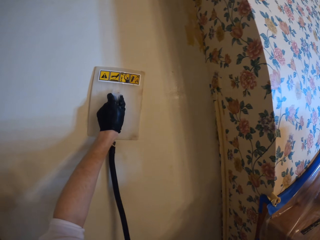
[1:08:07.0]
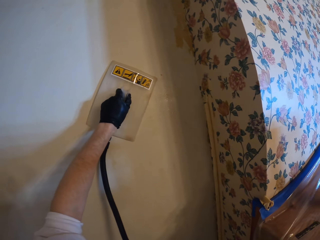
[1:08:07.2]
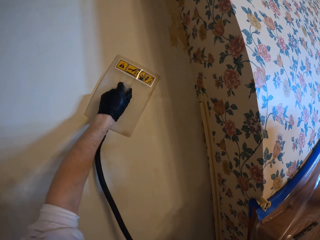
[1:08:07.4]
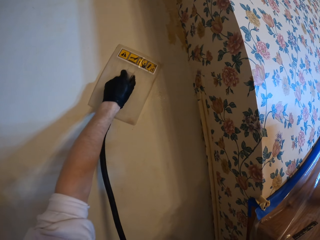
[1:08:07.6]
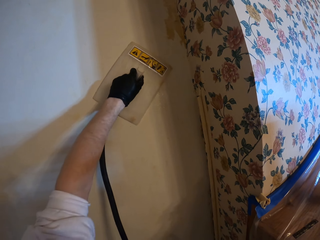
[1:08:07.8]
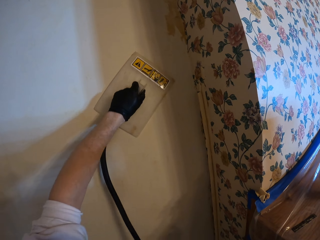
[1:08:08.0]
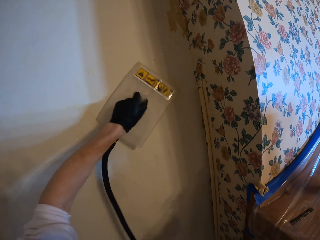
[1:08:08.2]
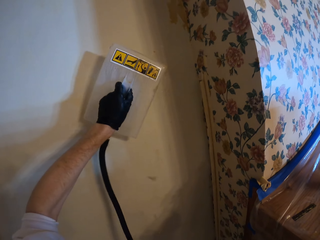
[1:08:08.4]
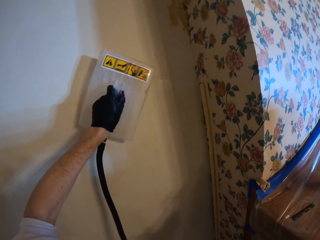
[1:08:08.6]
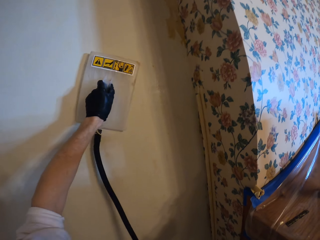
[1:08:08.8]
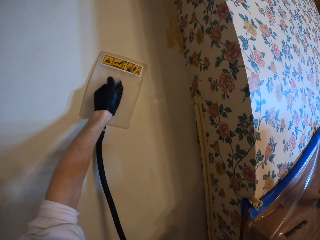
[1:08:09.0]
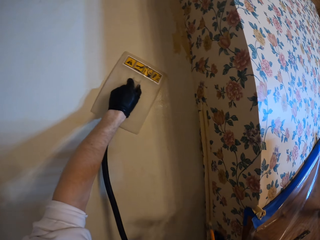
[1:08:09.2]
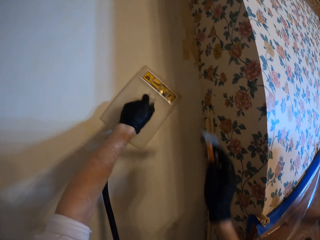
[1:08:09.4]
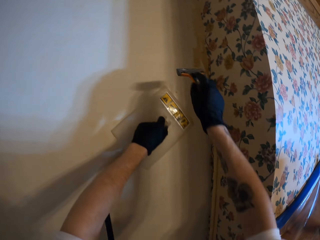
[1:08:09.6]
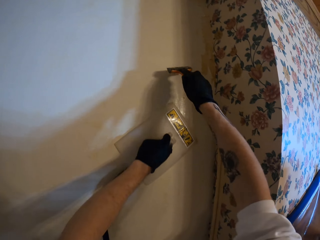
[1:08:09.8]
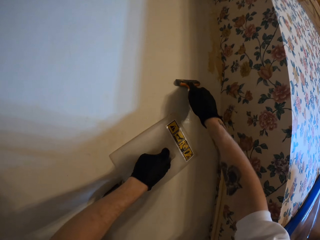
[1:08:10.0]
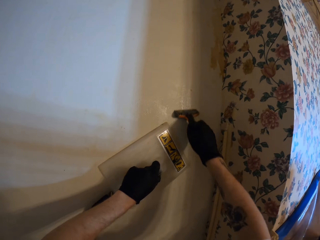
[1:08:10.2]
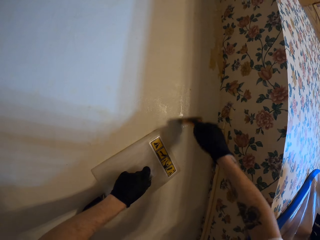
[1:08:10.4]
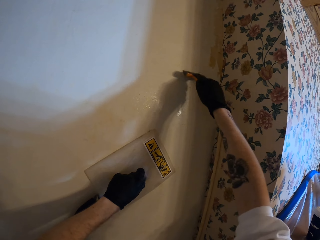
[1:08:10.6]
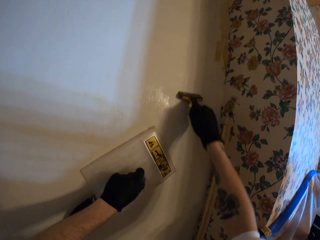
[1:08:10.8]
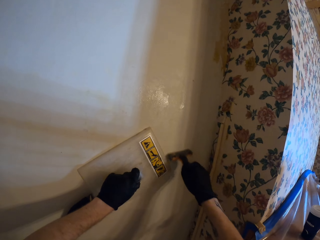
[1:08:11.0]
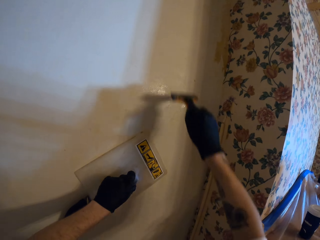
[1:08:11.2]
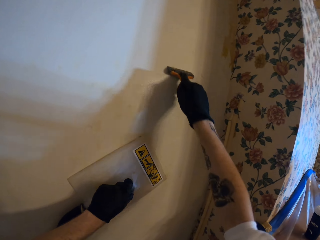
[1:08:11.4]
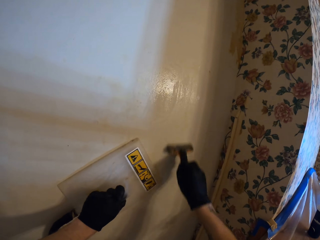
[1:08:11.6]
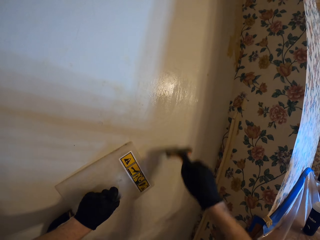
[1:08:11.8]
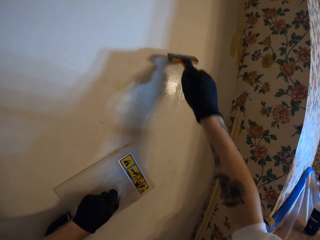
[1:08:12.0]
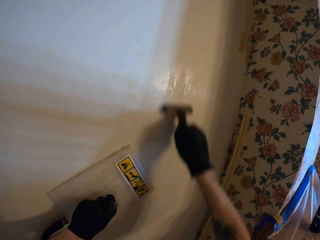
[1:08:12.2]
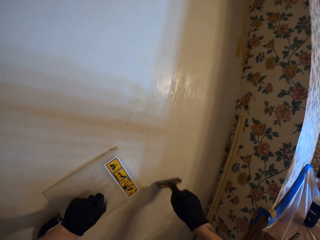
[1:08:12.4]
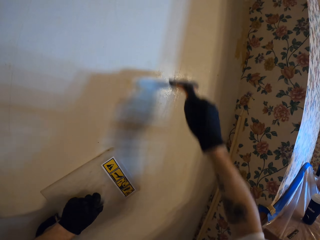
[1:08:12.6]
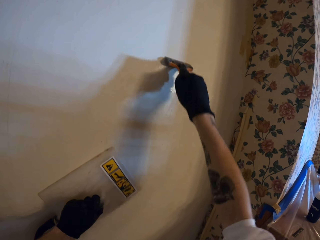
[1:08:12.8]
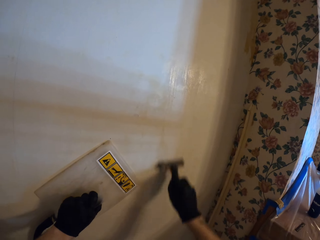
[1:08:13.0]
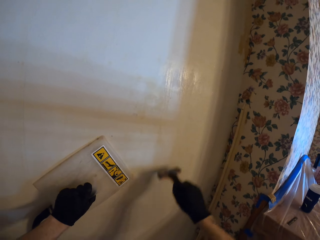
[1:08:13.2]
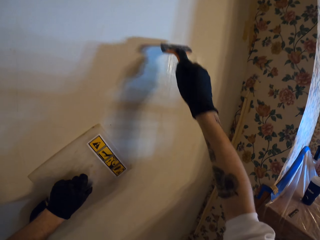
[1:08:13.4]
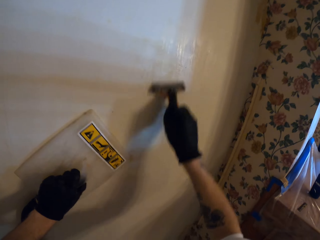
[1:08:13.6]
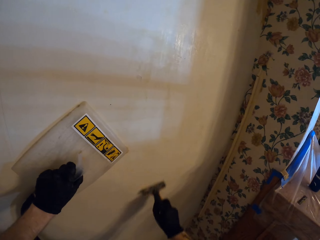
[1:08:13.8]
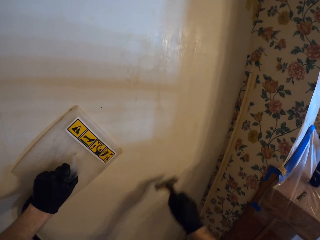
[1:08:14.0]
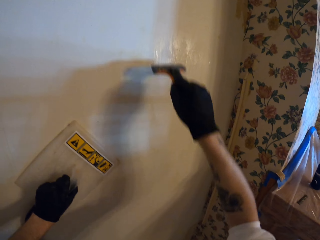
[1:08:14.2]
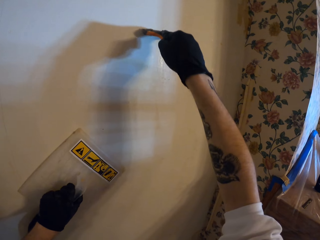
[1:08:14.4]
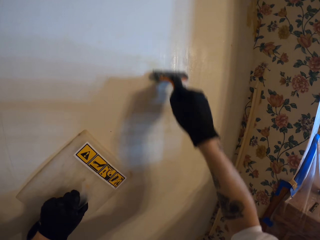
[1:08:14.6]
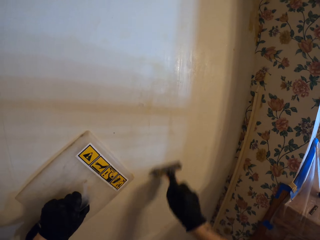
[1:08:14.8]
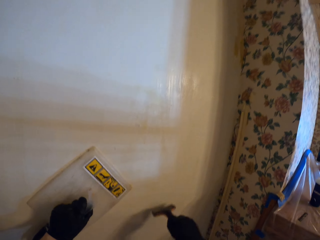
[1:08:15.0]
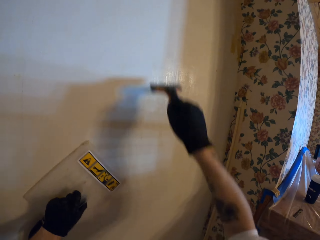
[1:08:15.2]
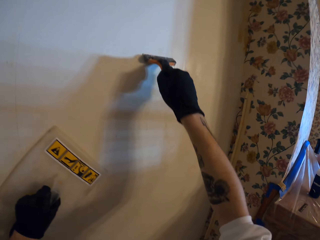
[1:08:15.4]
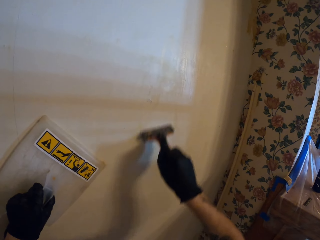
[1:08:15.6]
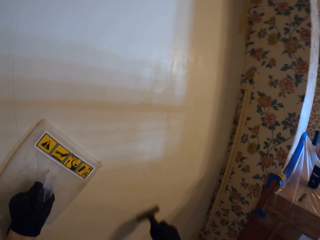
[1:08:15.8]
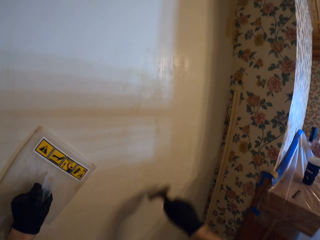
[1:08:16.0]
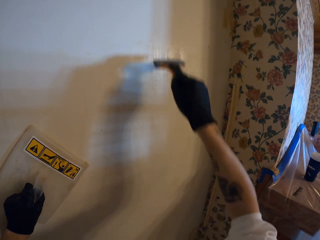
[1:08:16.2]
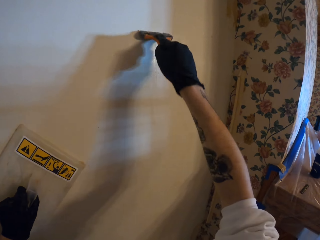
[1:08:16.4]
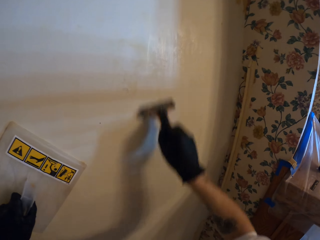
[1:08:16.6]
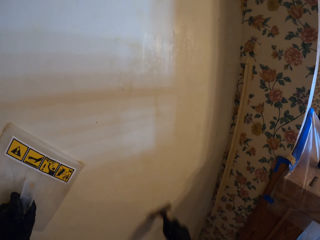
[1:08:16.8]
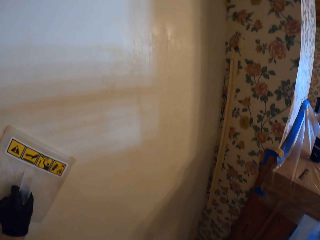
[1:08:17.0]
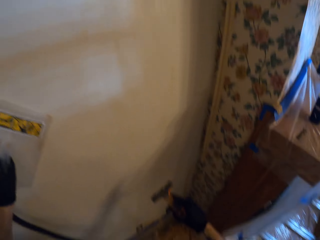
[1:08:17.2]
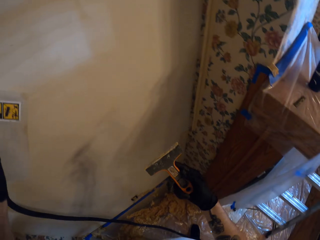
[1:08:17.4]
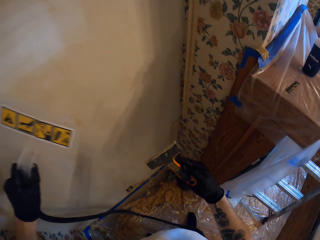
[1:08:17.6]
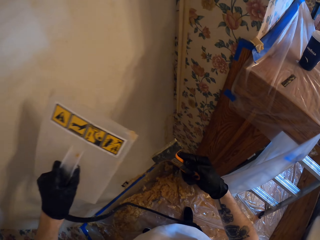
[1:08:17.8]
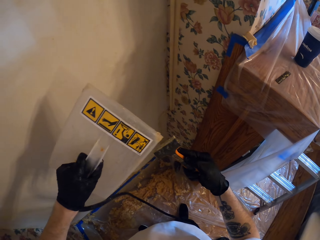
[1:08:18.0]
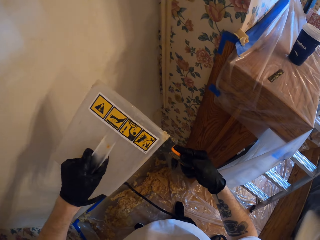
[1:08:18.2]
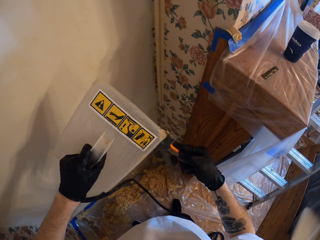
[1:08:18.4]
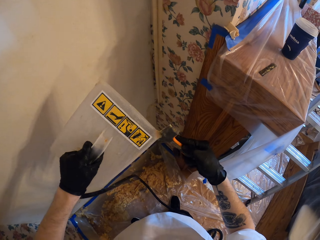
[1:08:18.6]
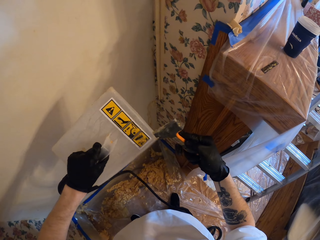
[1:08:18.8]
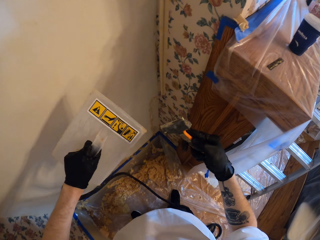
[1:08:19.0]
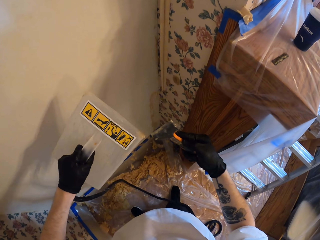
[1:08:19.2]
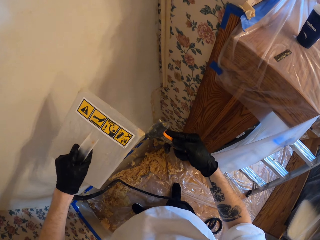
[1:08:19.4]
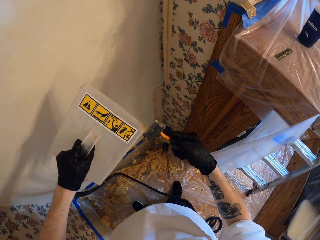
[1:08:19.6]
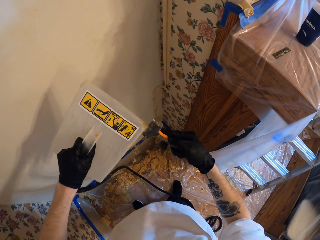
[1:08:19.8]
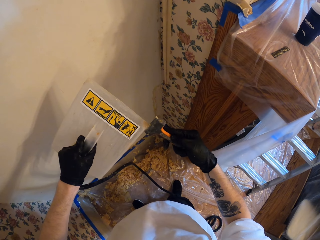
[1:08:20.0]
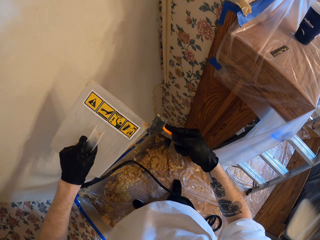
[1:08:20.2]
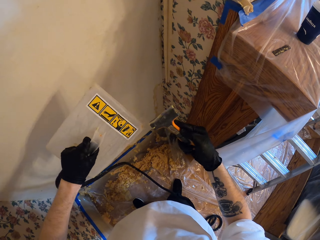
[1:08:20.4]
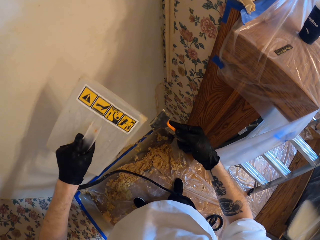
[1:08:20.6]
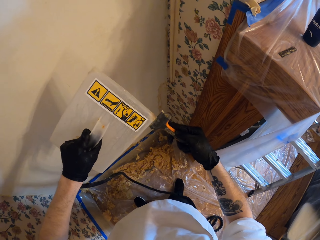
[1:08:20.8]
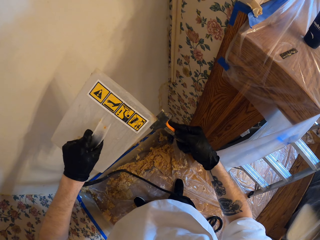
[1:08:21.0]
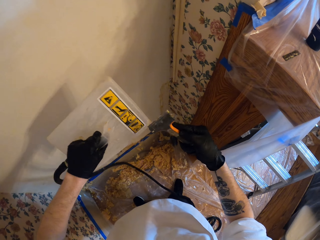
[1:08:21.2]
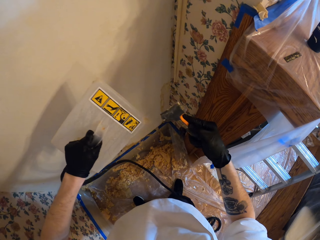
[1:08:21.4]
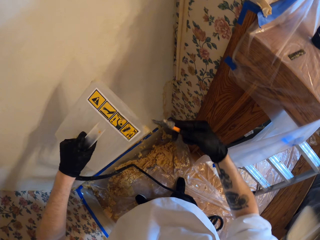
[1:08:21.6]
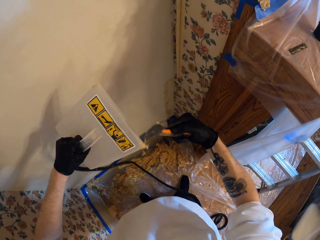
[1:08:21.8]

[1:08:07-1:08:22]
The camera wearer places the board on the wall. They move around the board. They paint the wall with the right hand repeatedly. They move both the board and the paint brush with both hands. They scrape the paint brush on the board repeatedly.
